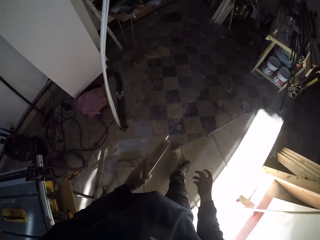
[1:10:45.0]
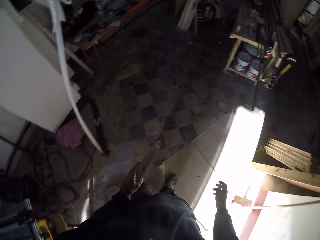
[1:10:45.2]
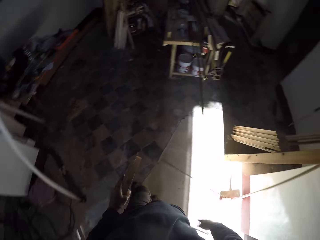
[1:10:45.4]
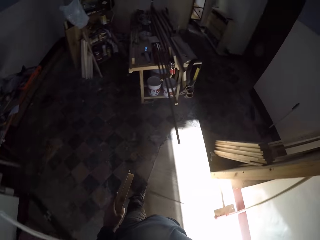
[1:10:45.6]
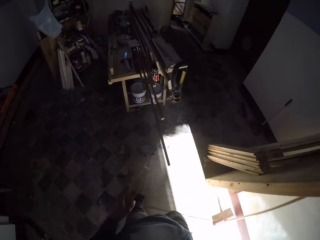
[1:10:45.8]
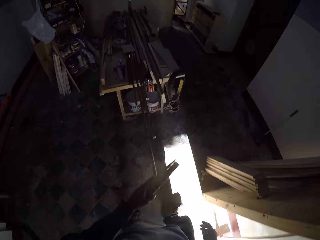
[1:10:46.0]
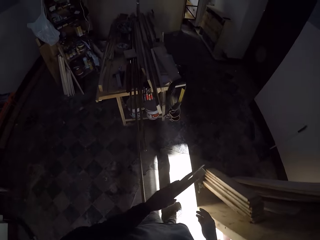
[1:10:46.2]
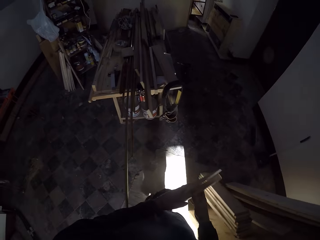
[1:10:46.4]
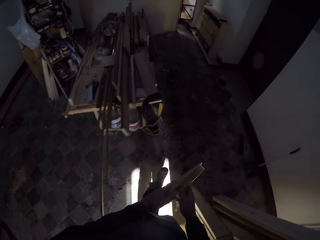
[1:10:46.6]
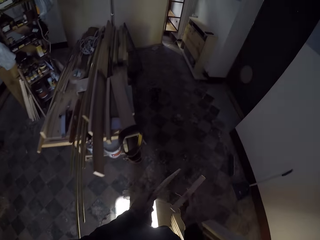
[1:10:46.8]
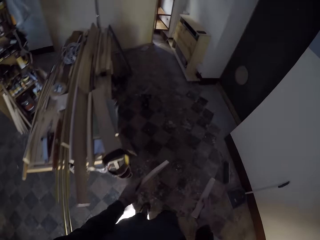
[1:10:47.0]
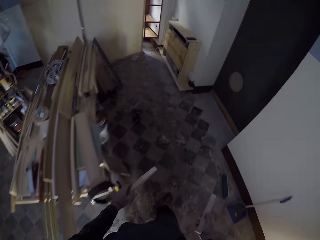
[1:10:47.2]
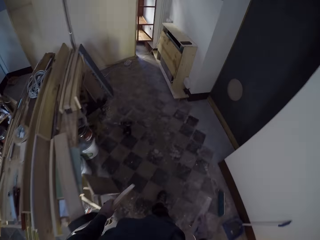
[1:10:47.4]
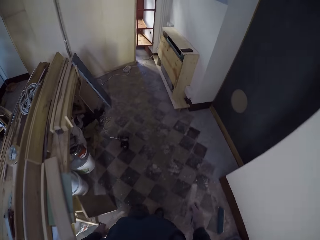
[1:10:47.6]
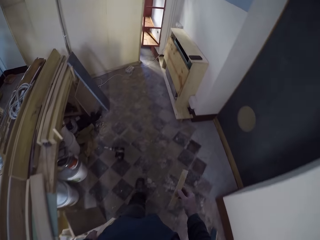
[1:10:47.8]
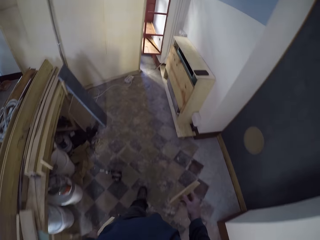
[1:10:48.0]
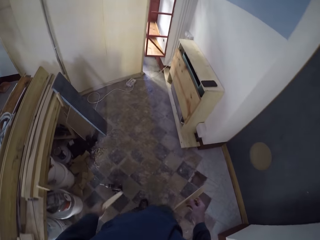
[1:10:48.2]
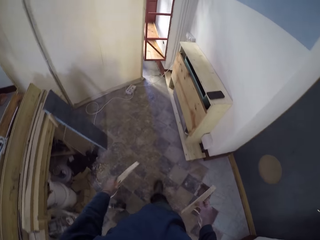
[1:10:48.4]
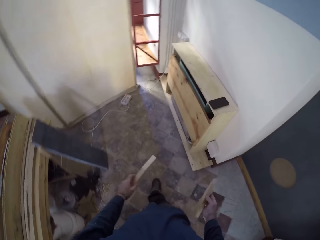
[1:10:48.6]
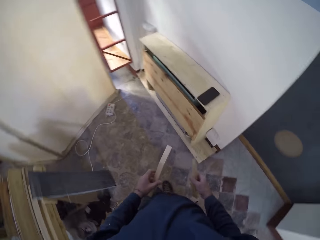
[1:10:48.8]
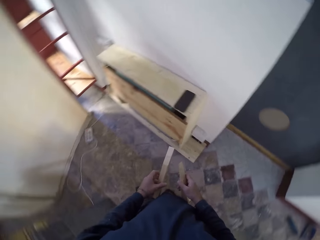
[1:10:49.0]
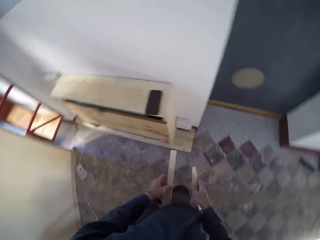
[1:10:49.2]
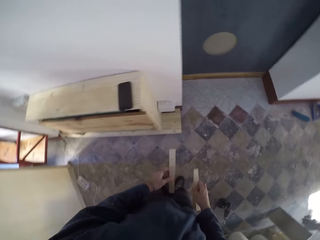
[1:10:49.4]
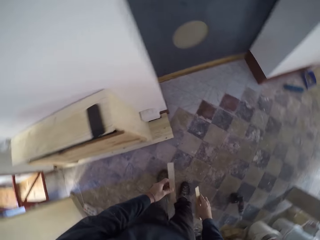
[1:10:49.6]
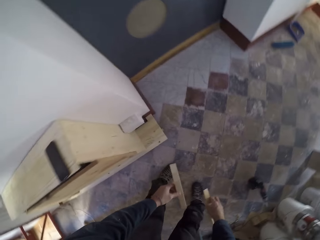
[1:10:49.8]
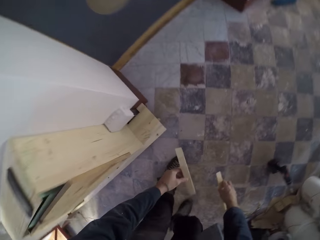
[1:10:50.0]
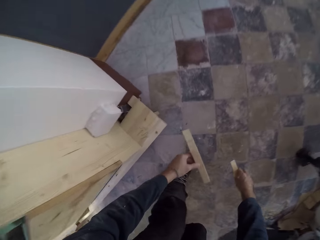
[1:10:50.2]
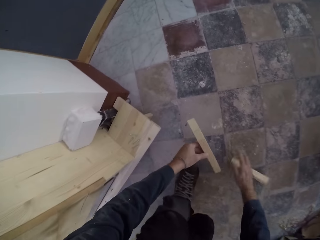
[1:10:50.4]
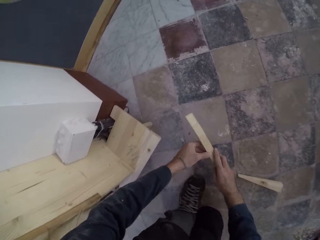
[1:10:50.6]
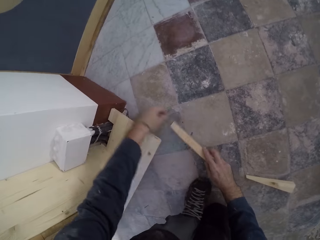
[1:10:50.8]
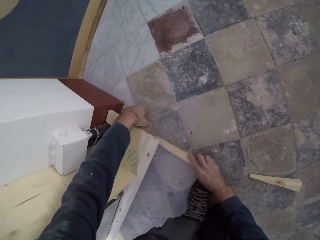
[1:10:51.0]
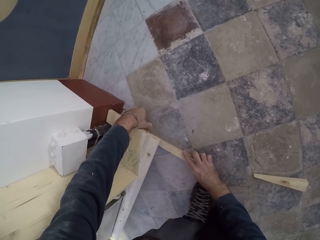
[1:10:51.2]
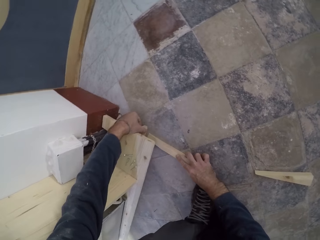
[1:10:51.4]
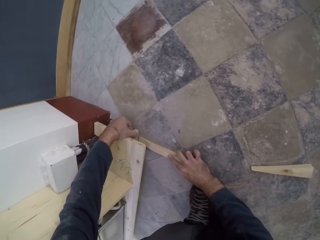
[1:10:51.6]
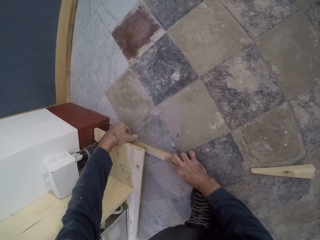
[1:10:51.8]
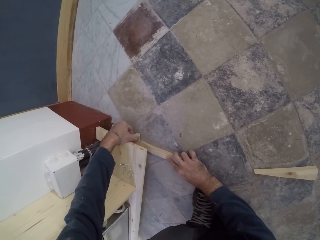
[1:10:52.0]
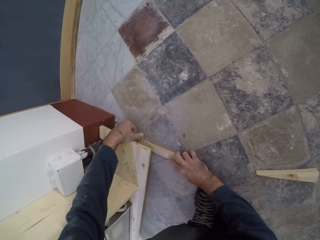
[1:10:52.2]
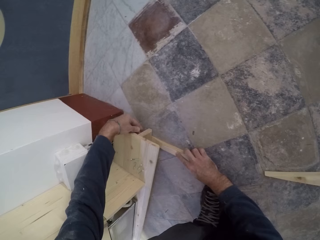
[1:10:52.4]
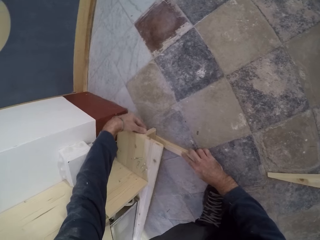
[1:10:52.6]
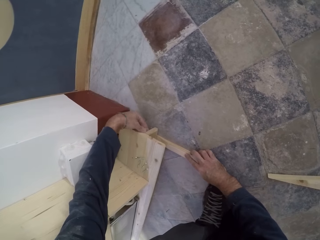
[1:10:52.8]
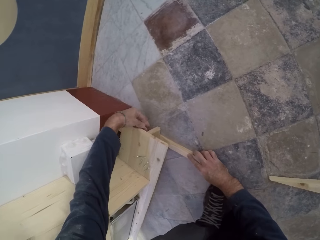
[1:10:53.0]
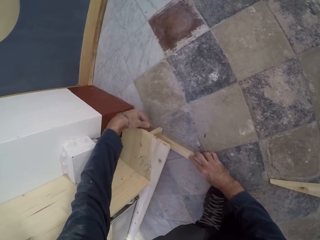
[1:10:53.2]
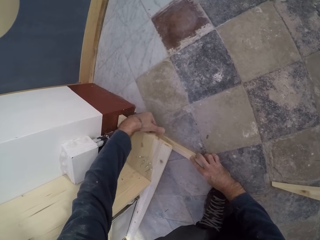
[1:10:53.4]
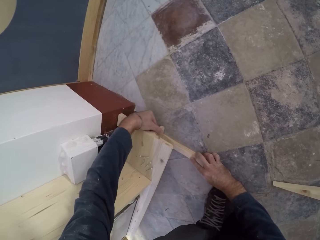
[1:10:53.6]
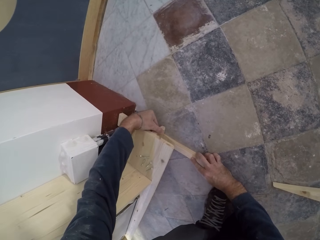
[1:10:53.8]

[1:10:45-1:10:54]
The camera wearer passes the wood to his left hand. He walks on the floor towards the wooden shelf. He passes the wood to his right hand. He walks back to the wooden shelf. He places the small wood in his right hand on the floor. He passes the wood in his left hand to his right hand. He inserts the wood underneath the right side of the wooden shelf with his hands.

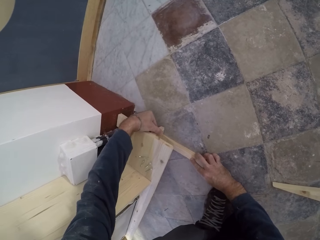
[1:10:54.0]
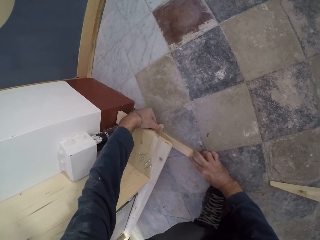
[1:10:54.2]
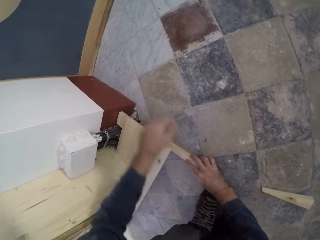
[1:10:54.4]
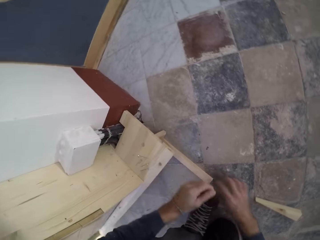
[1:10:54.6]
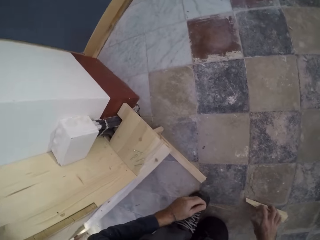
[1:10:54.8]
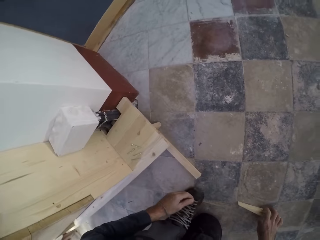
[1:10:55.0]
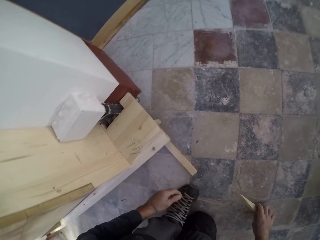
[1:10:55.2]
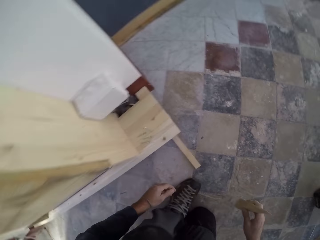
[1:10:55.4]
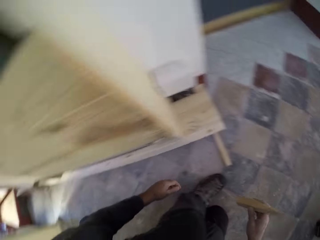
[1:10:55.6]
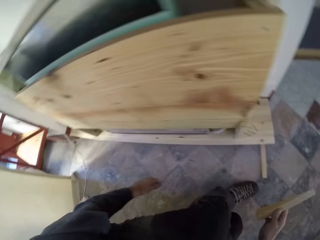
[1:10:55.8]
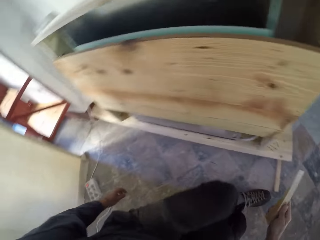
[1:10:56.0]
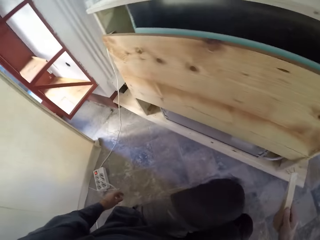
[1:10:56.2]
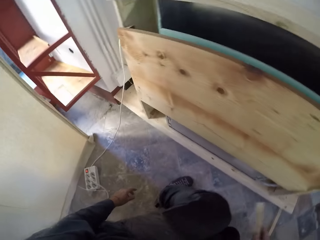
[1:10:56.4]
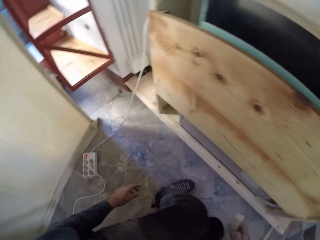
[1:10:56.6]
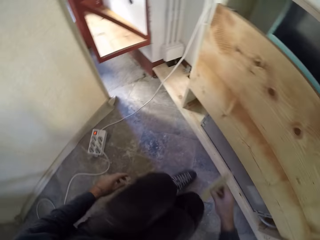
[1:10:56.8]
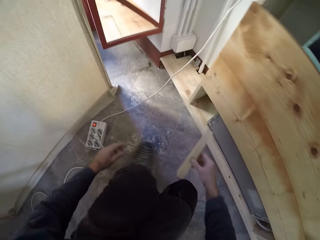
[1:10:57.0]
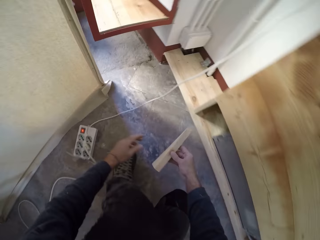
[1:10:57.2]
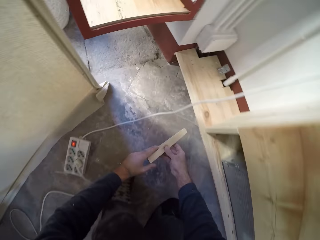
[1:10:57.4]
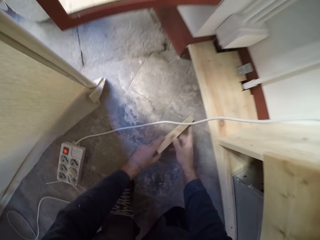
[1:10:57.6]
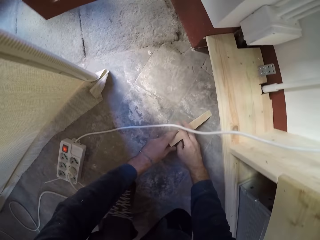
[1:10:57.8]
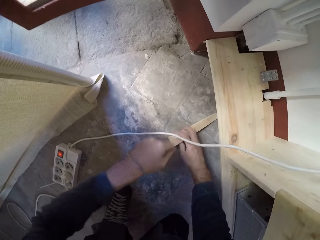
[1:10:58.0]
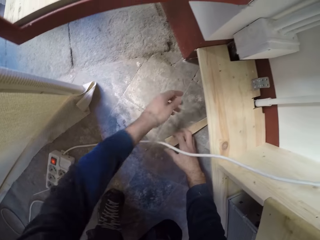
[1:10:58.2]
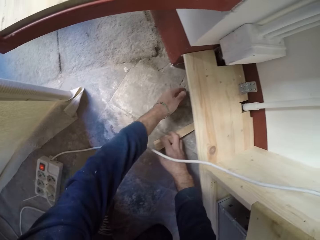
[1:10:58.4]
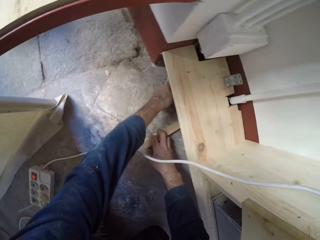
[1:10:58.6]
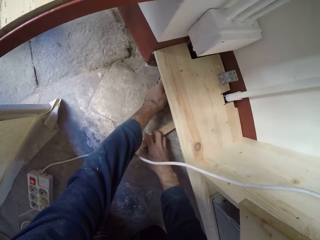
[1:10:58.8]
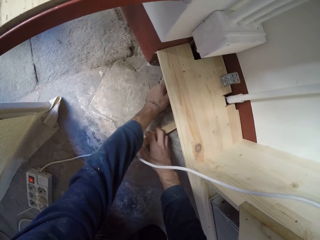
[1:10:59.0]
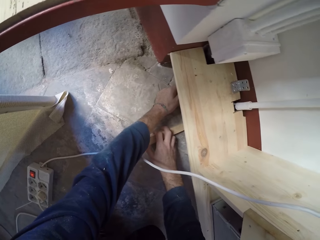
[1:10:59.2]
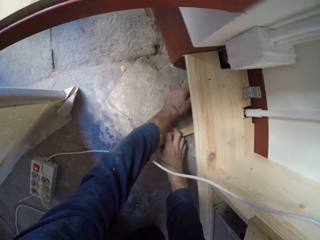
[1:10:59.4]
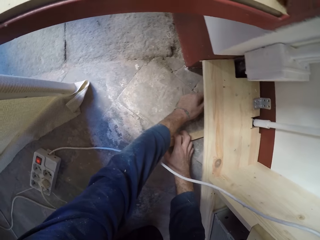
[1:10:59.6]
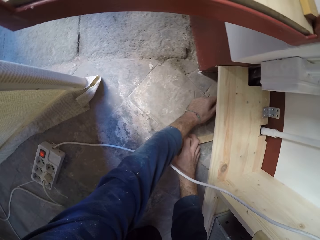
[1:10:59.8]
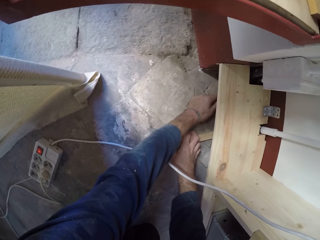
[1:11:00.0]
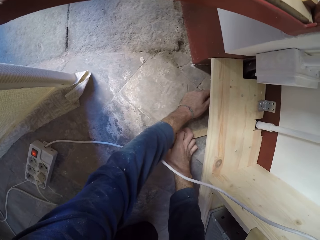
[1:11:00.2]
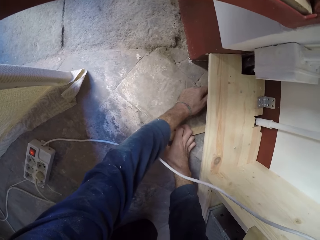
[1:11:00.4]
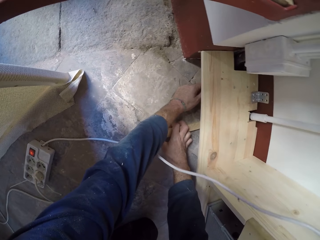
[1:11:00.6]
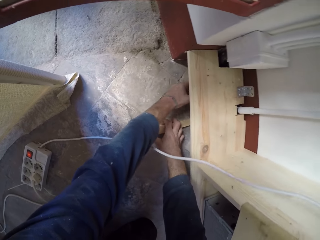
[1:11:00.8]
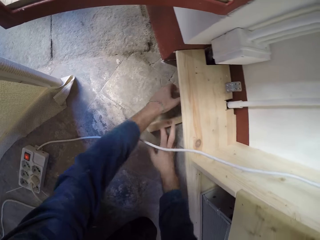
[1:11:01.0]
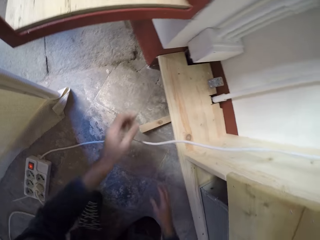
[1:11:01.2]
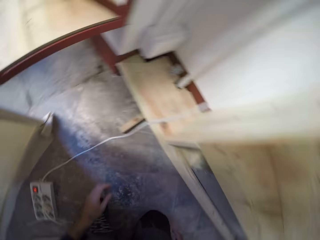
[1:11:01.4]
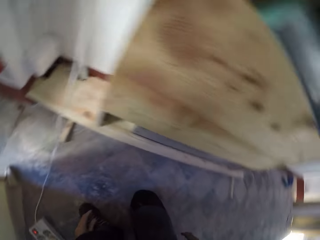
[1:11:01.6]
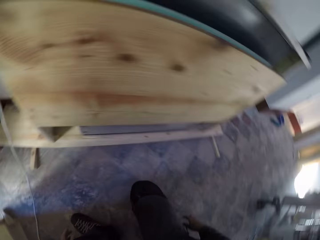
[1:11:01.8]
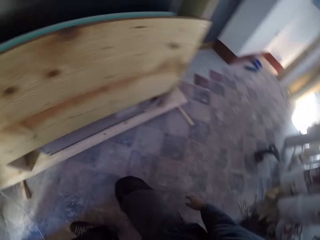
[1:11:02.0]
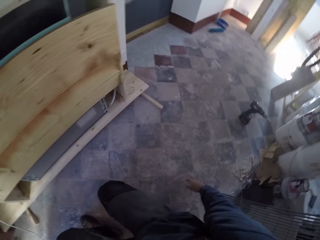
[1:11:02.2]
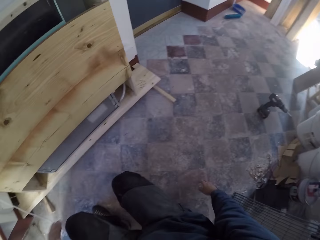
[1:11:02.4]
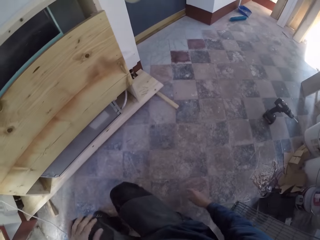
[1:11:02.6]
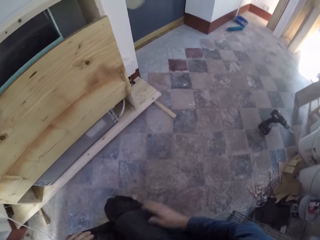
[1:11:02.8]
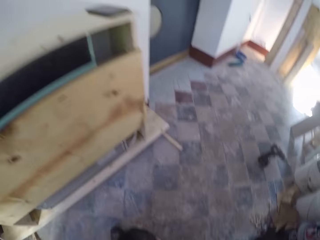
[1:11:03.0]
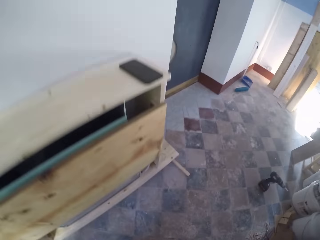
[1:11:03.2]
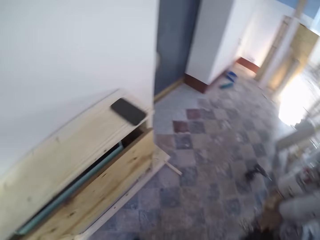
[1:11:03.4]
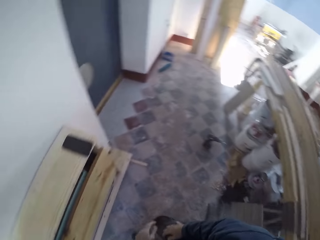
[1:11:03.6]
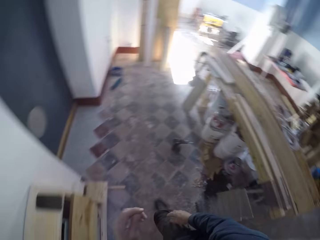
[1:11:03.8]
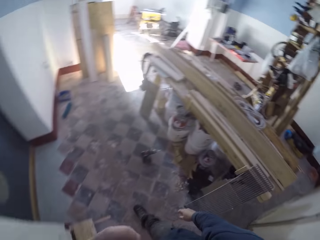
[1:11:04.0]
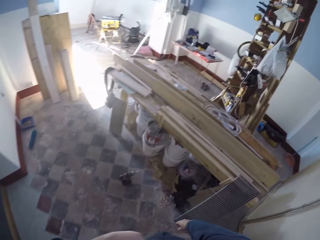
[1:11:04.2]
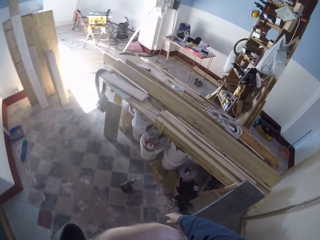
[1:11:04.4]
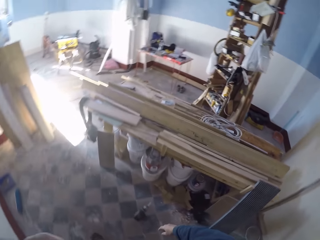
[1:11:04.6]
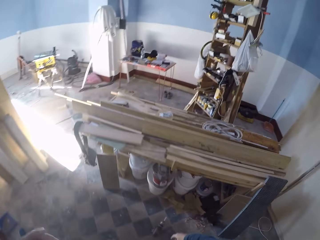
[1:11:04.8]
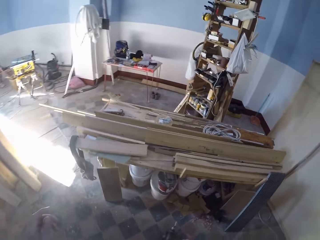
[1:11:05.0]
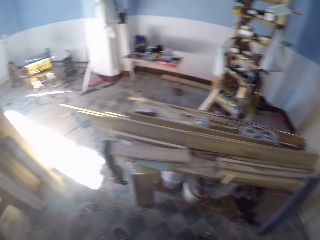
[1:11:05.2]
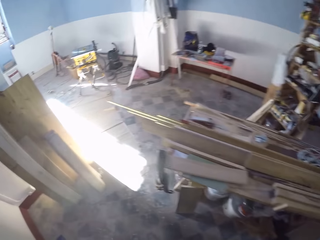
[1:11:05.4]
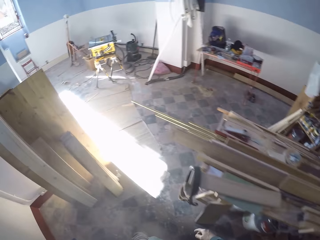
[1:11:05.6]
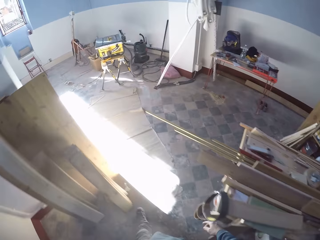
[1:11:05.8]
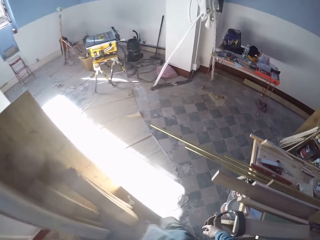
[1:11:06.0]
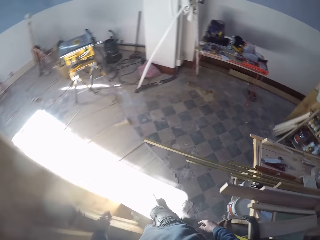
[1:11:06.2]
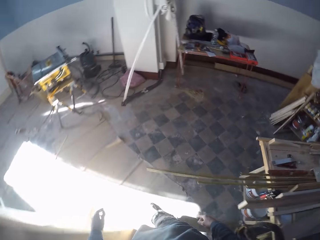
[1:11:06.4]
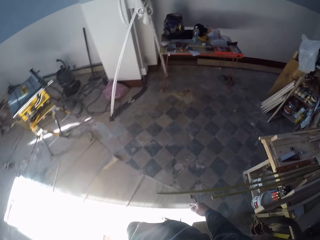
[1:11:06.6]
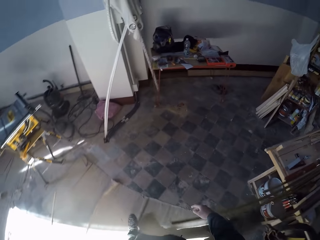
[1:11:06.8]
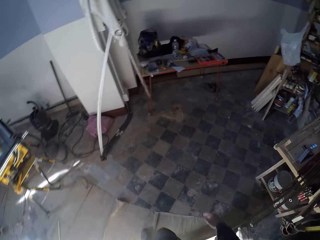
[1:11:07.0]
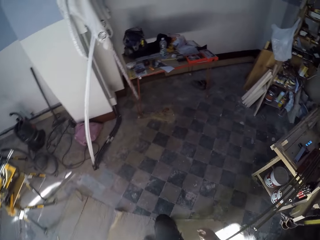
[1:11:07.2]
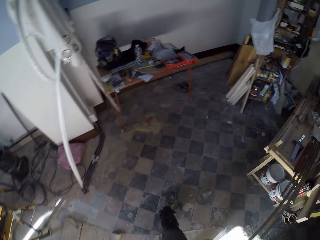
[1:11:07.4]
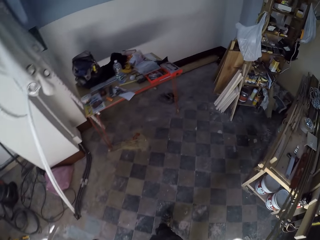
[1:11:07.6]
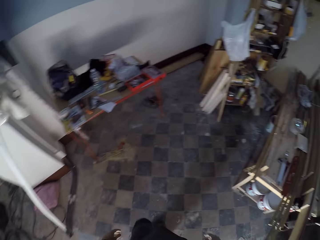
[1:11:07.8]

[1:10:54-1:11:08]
The camera wearer picks up the small wood on the floor with his right hand. He inserts the small wood underneath the left side of the wooden shelf with his hands. He puts the piece of wood on the floor. He walks on the floor towards the wooden cupboard.
